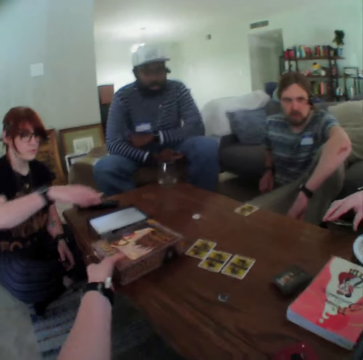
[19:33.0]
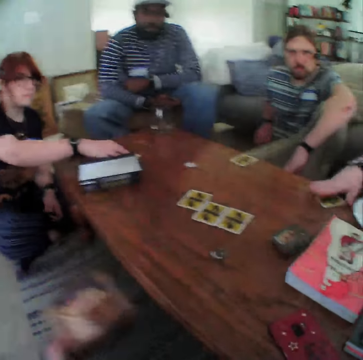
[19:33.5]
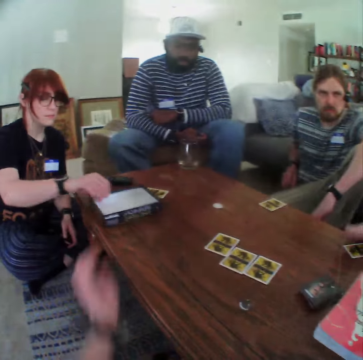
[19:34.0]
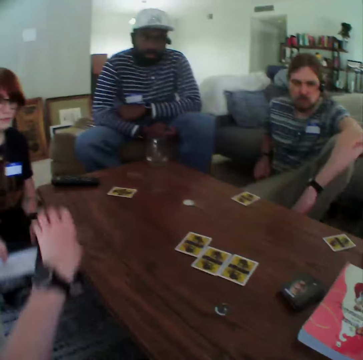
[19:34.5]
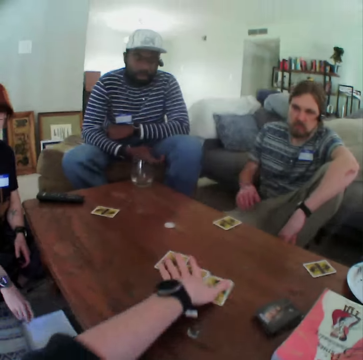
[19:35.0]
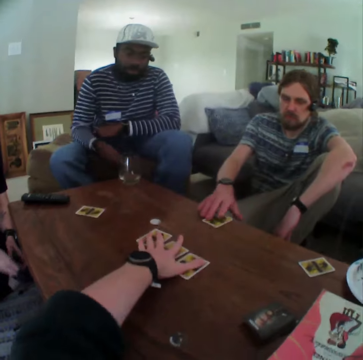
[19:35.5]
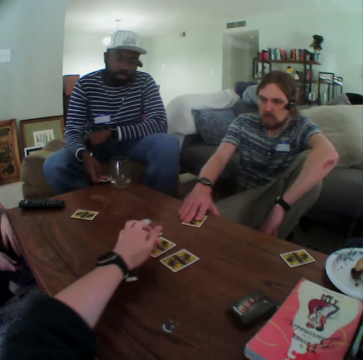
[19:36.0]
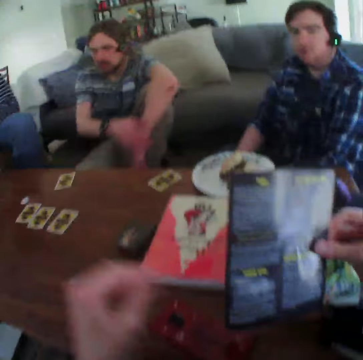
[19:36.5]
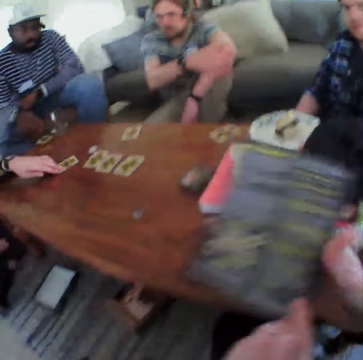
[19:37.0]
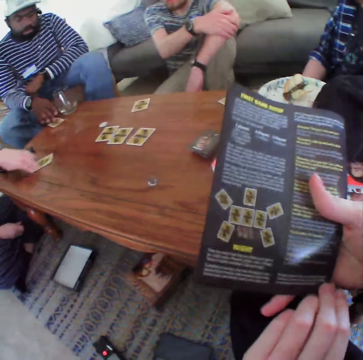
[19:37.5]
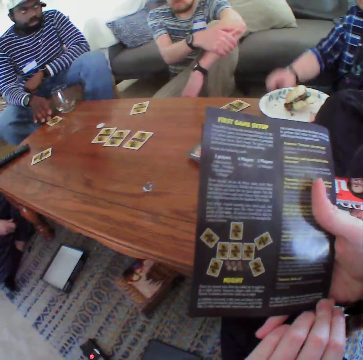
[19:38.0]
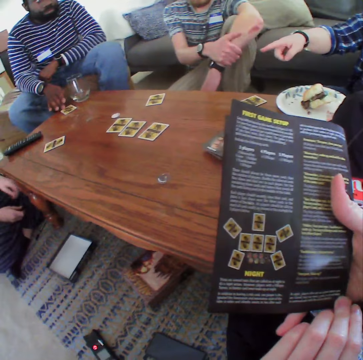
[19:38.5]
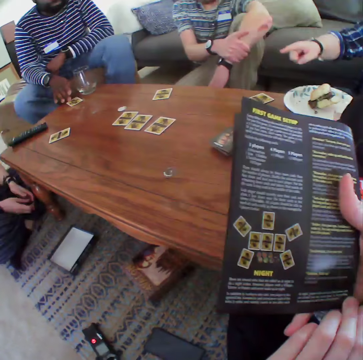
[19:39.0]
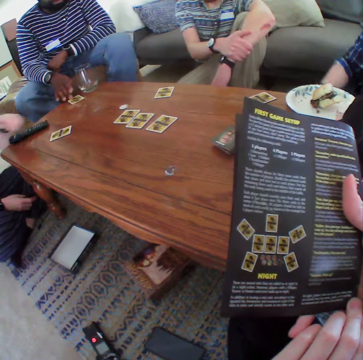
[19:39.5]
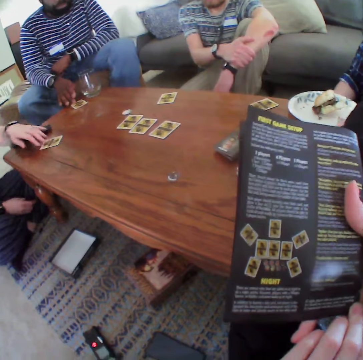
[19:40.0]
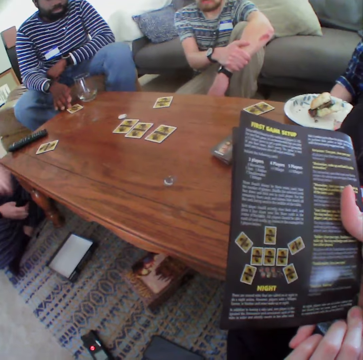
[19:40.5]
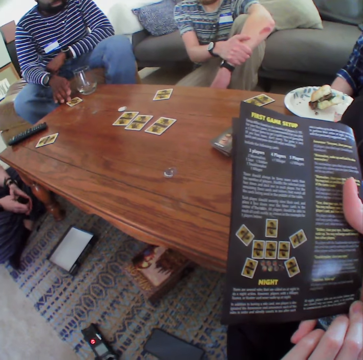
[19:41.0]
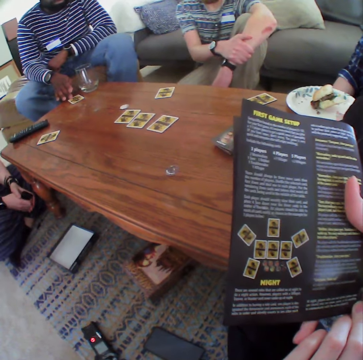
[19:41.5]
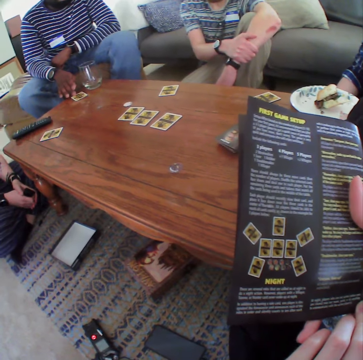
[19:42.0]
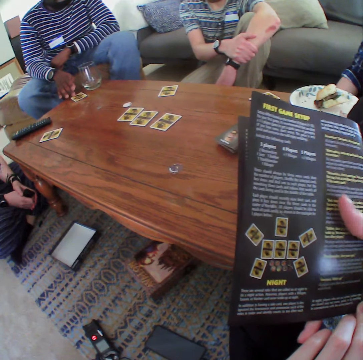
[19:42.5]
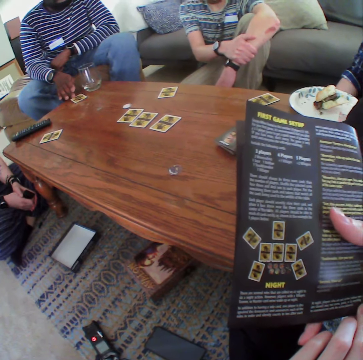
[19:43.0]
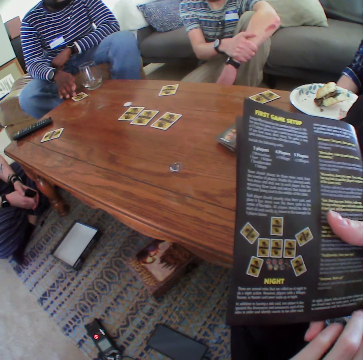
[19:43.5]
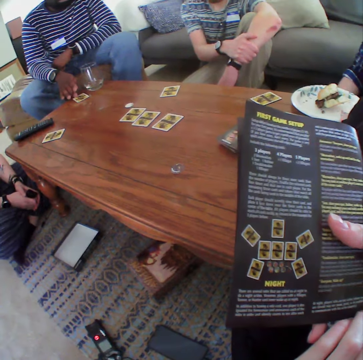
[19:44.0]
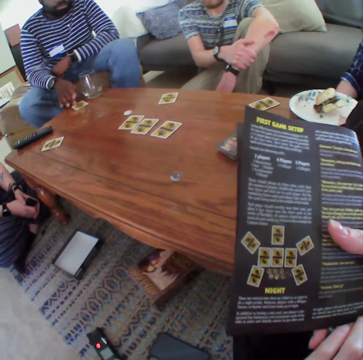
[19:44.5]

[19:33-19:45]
The camera wearer picks up the book. They put the box down. A man puts a card on the table. A person puts the book down. A woman puts the box down. The camera wearer moves the cards on the table. Another person touches the cards on the table. A third person touches the cards on the table. The first person moves the cards on the table. The camera wearer turns the paper. The woman moves the card. The second person points at the cards. The first person holds the card. The first person moves the cards on the table. The camera wearer looks at the pamphlet.

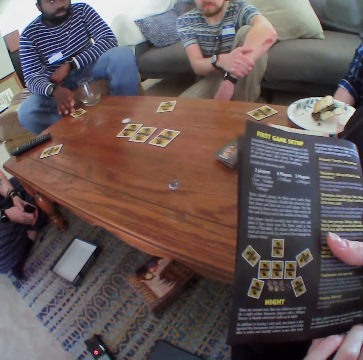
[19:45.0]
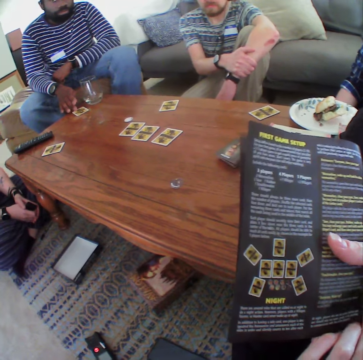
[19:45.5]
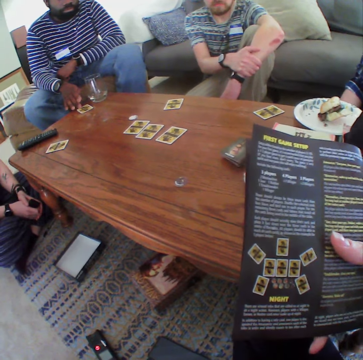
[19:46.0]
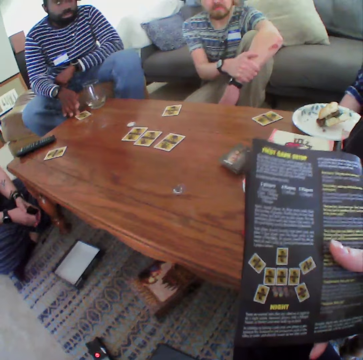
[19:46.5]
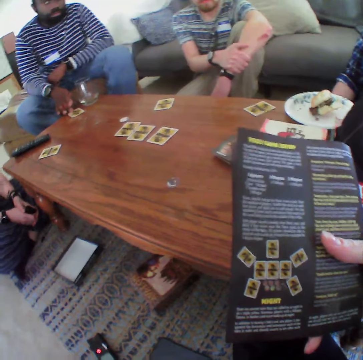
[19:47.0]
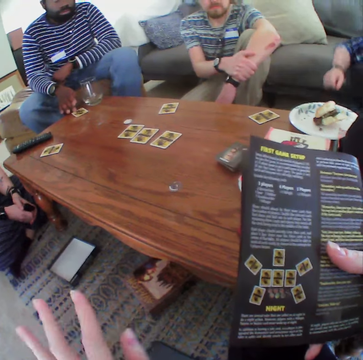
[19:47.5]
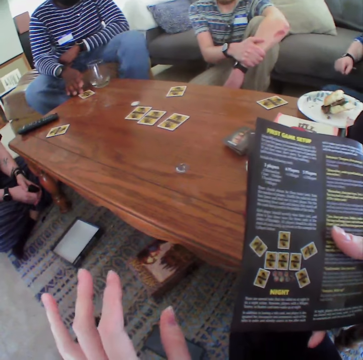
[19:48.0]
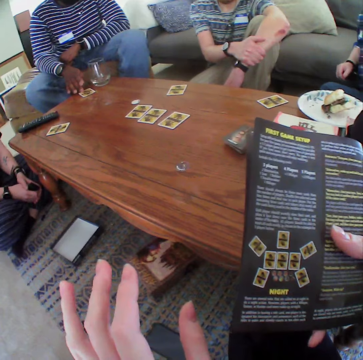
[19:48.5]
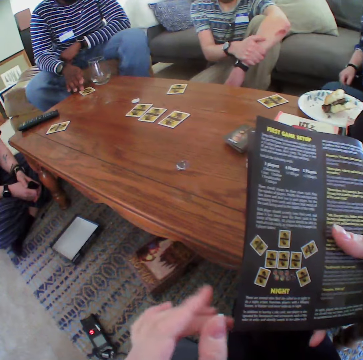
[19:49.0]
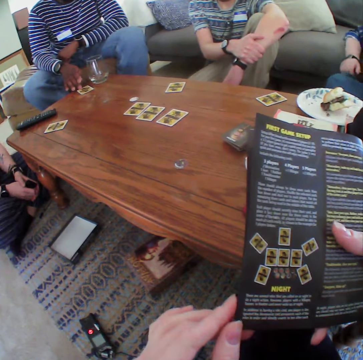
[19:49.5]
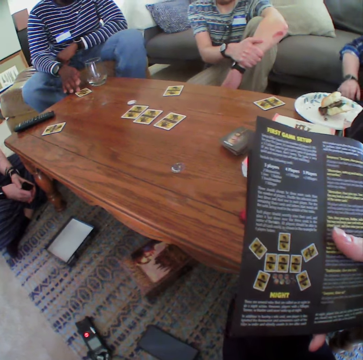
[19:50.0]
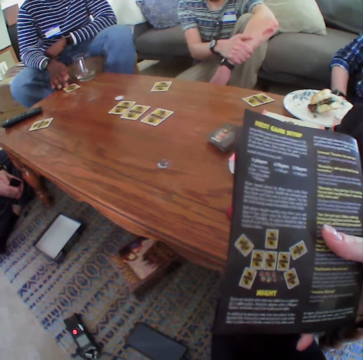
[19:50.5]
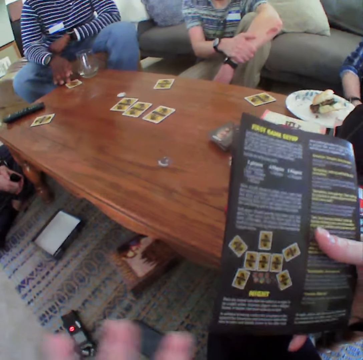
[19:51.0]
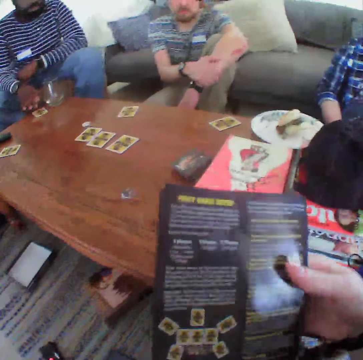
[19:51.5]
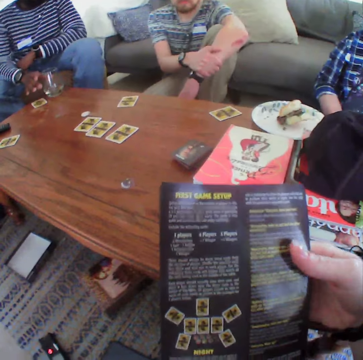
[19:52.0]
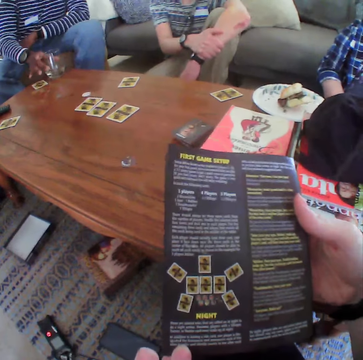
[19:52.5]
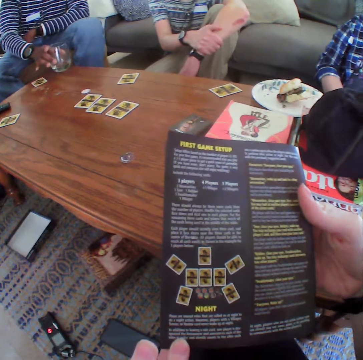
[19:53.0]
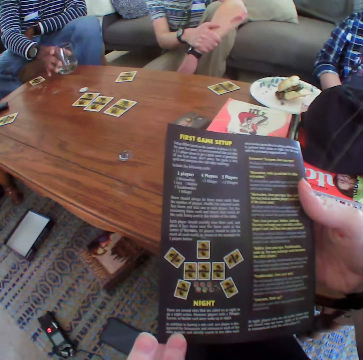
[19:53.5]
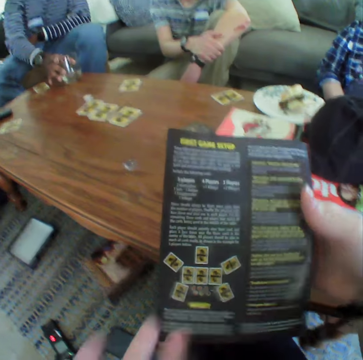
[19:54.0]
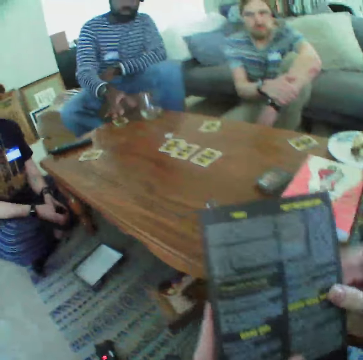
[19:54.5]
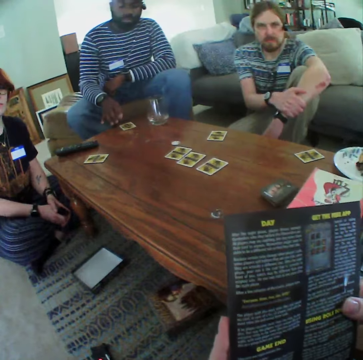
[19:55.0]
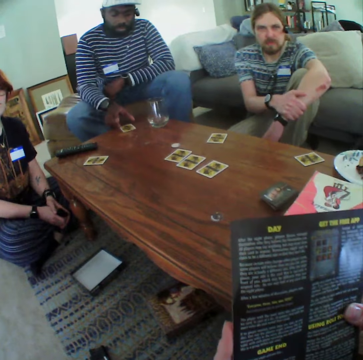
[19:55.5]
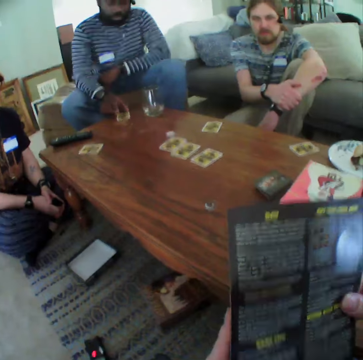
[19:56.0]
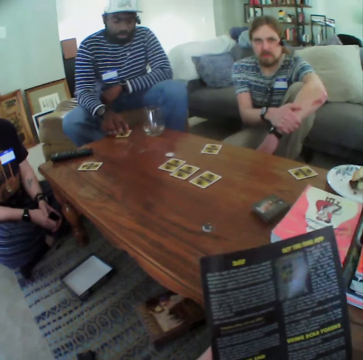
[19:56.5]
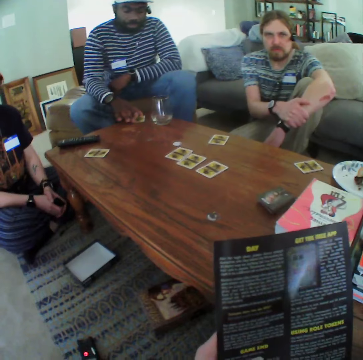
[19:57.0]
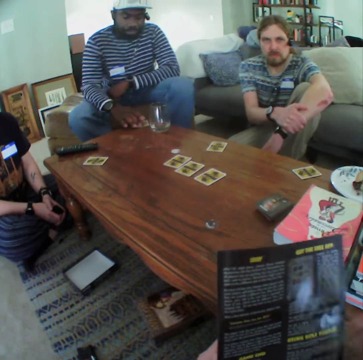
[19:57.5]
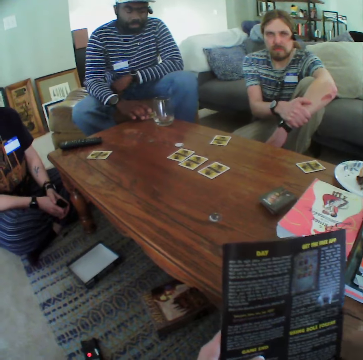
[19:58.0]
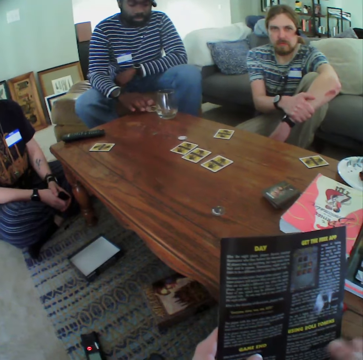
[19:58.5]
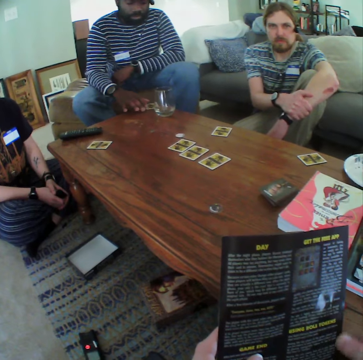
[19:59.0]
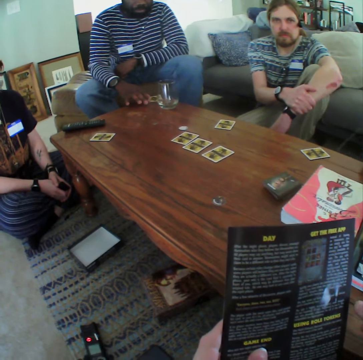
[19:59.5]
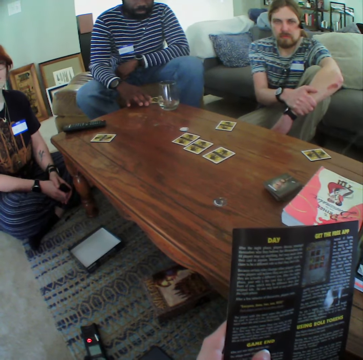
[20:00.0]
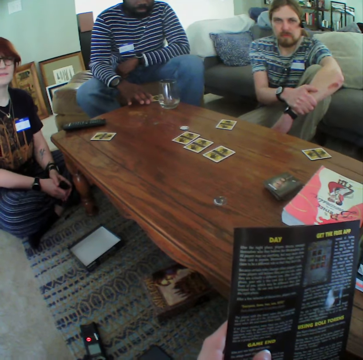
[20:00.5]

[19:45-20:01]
The camera wearer moves the hand. A person moves the hand on the chair. The camera wearer moves the hand. Another person takes the glass and puts the glass on the table. The camera wearer turns the paper. The second person moves the card on the table.

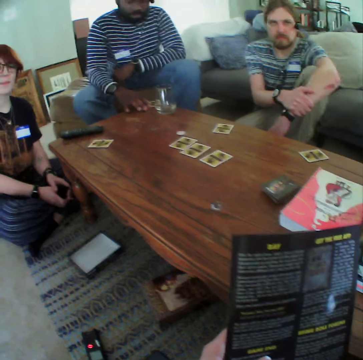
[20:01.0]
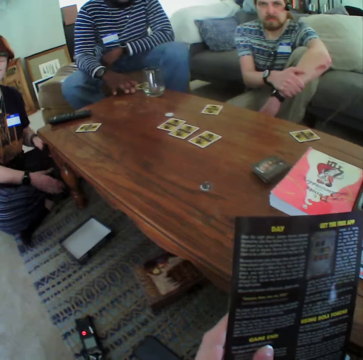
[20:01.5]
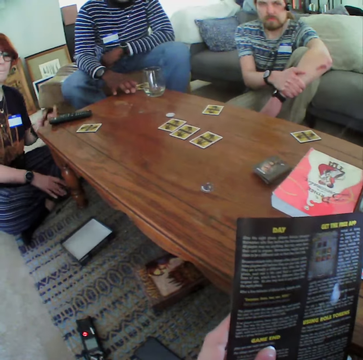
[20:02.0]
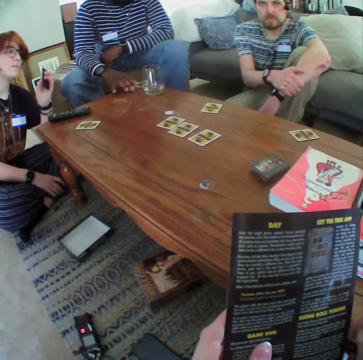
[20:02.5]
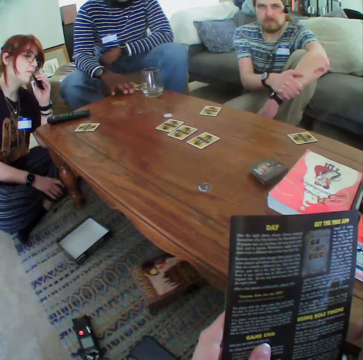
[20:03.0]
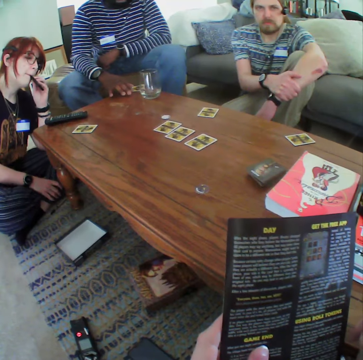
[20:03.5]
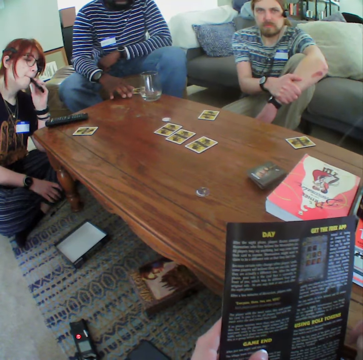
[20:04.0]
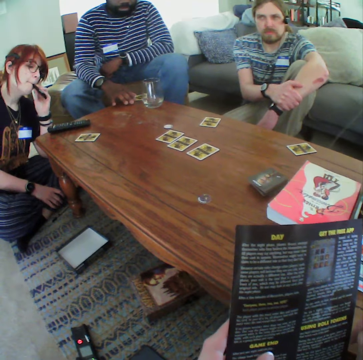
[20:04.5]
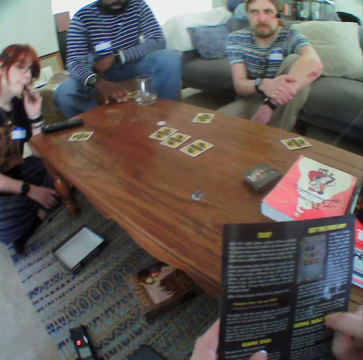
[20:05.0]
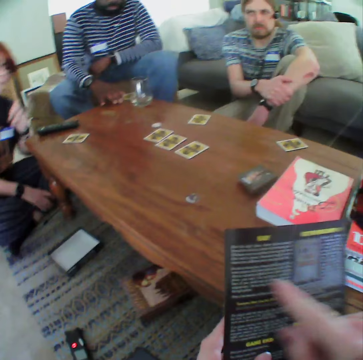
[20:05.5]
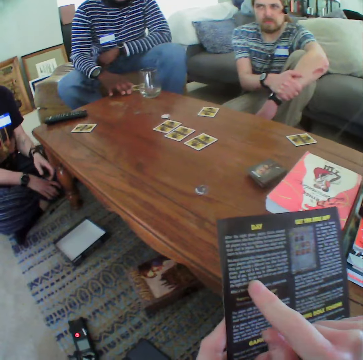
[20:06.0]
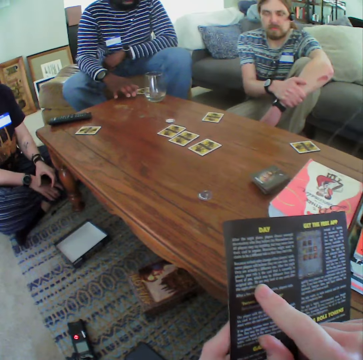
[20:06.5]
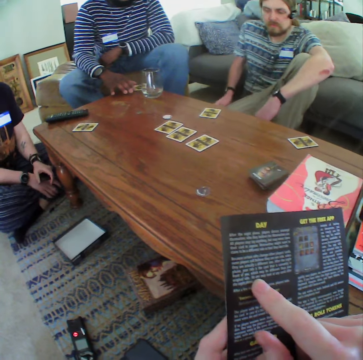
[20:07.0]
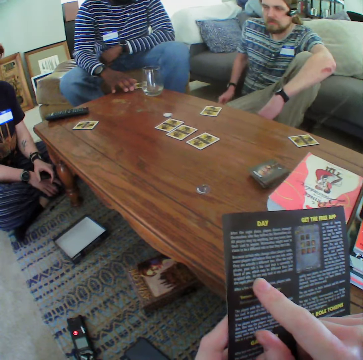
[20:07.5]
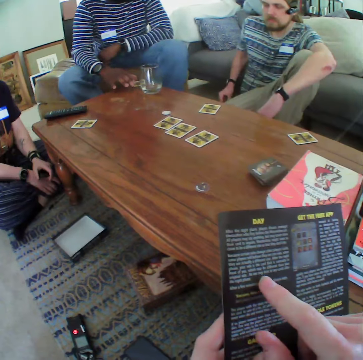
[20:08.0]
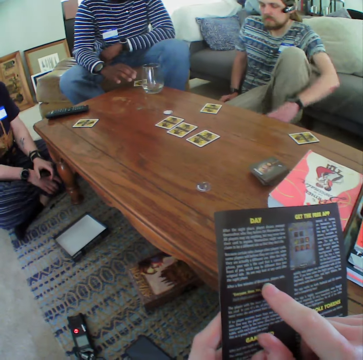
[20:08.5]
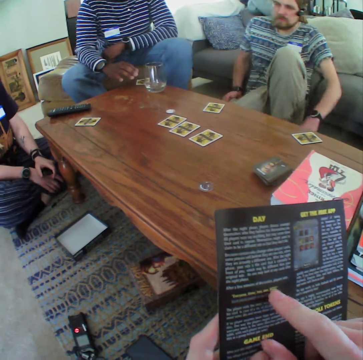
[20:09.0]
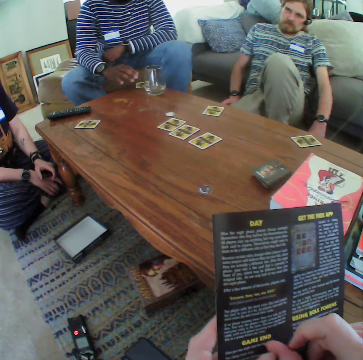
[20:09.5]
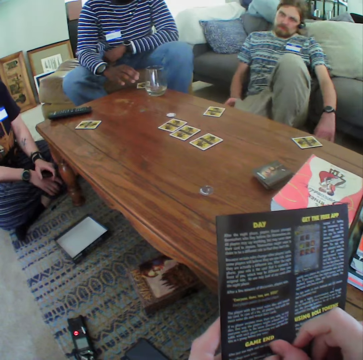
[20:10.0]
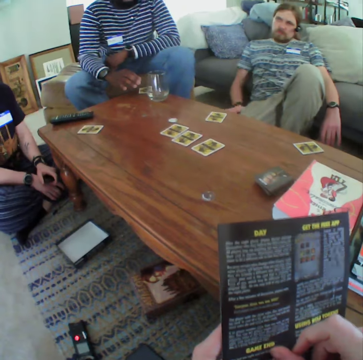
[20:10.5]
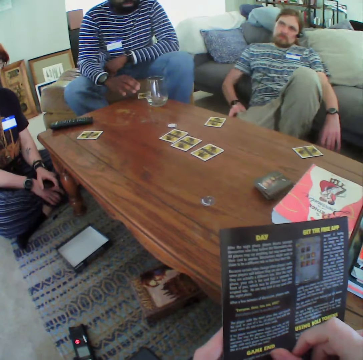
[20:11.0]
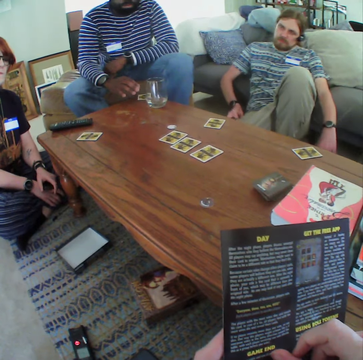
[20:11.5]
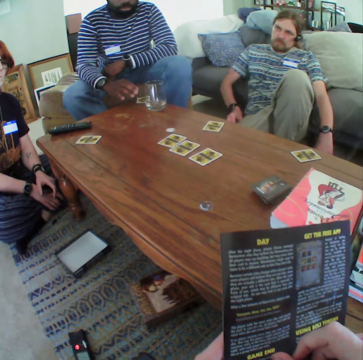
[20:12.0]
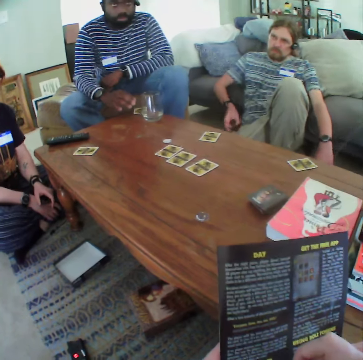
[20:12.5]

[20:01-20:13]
A person sniffs tobacco. A woman puts the vape pen in the mouth. The person moves the tobacco sniffer down. Another person moves the hand to the pocket. The camera wearer points at the pamphlet.
